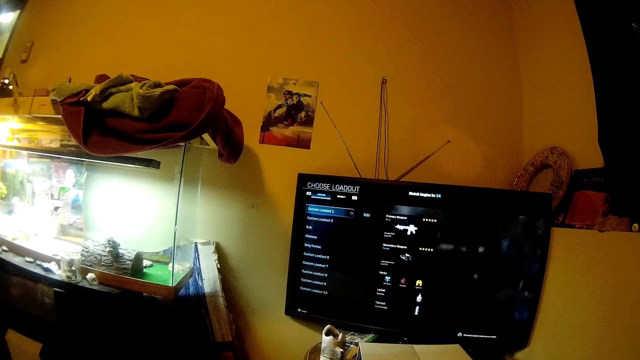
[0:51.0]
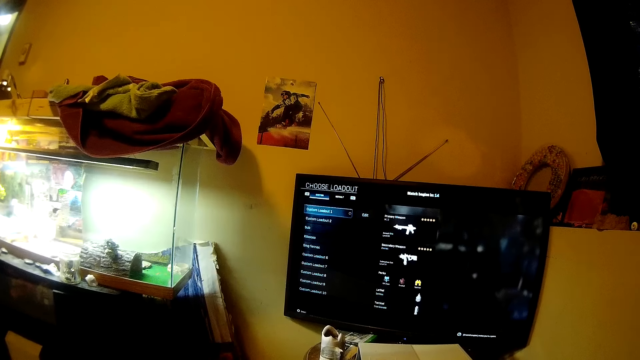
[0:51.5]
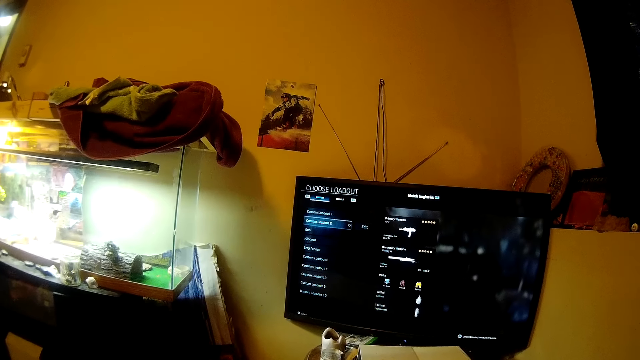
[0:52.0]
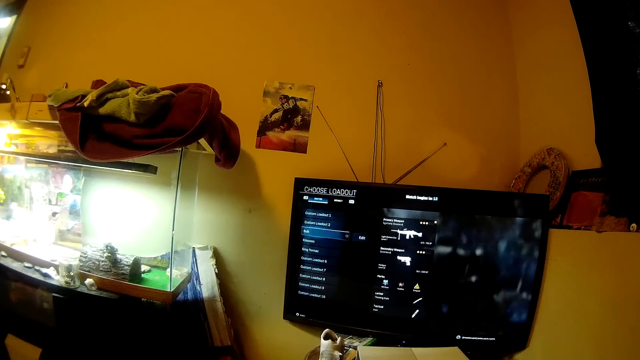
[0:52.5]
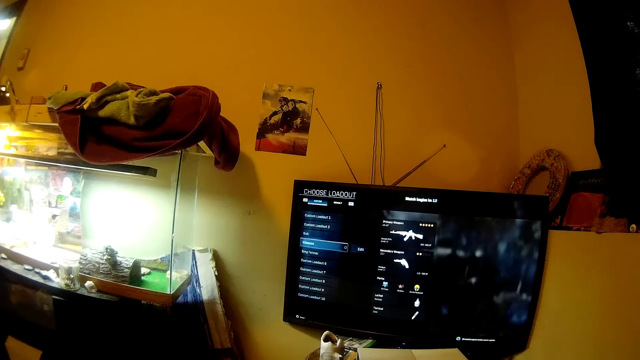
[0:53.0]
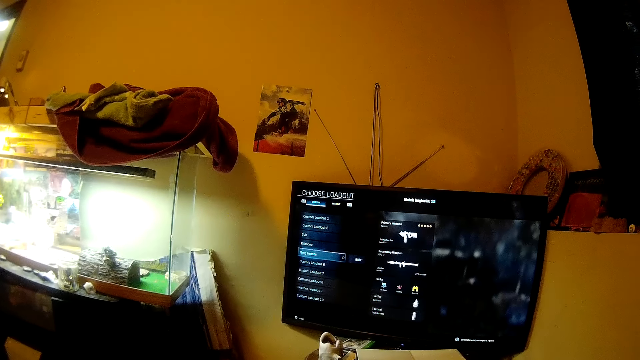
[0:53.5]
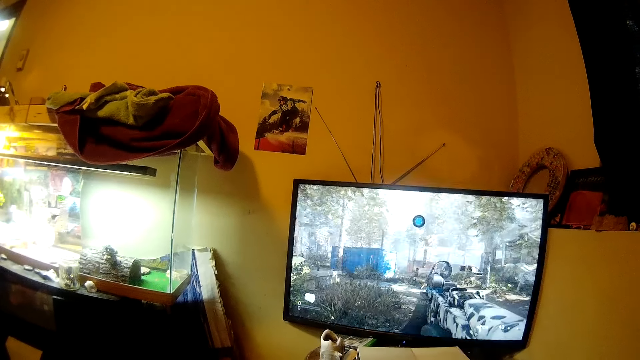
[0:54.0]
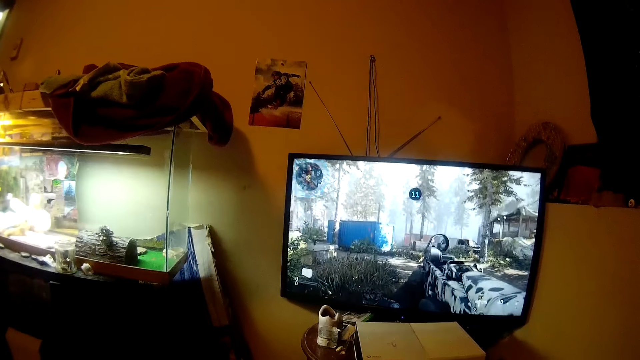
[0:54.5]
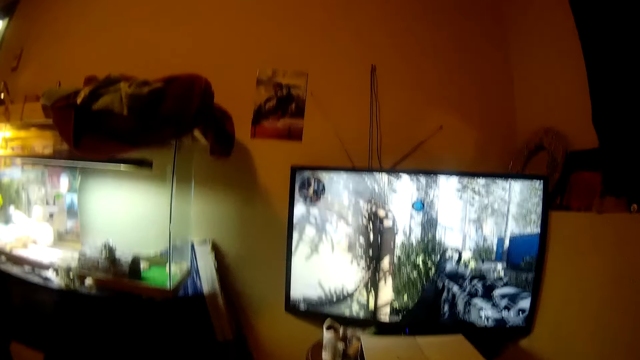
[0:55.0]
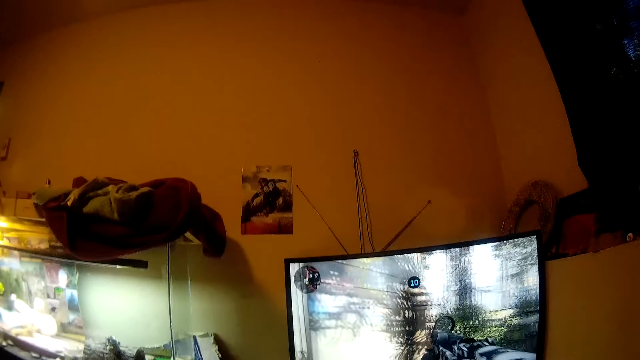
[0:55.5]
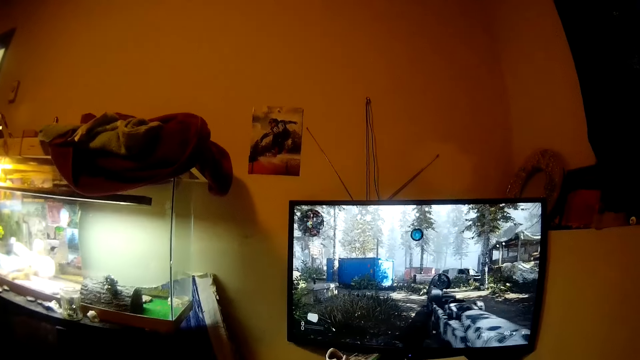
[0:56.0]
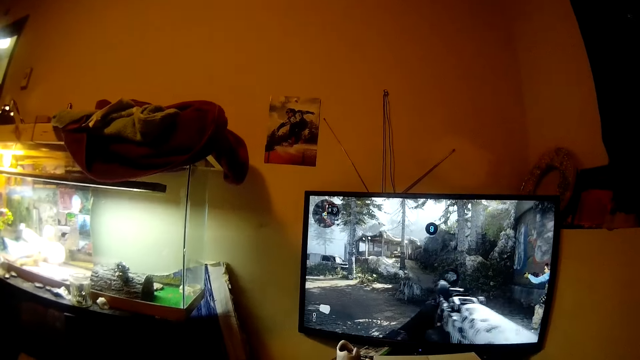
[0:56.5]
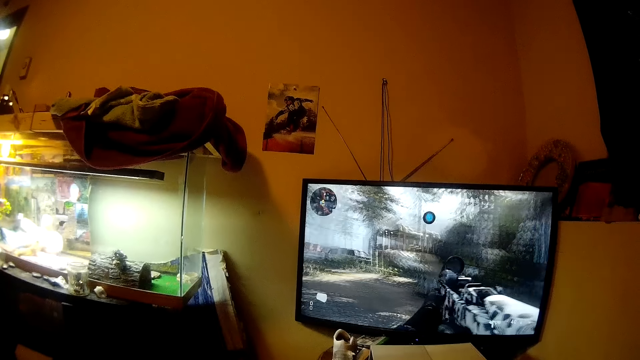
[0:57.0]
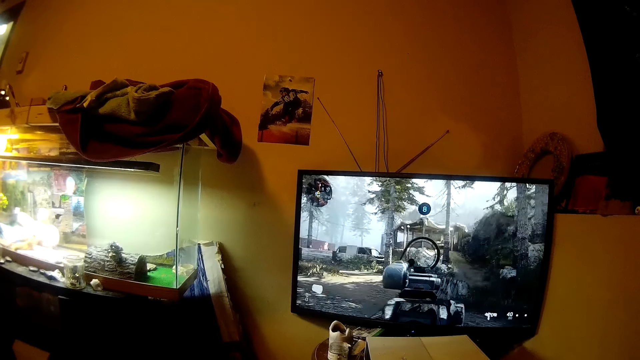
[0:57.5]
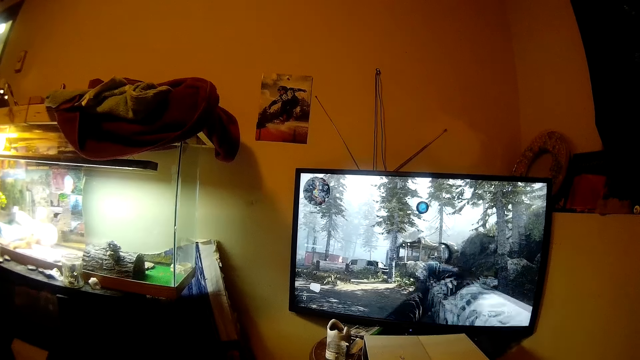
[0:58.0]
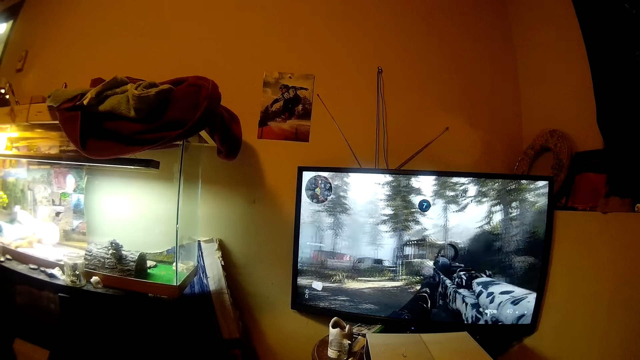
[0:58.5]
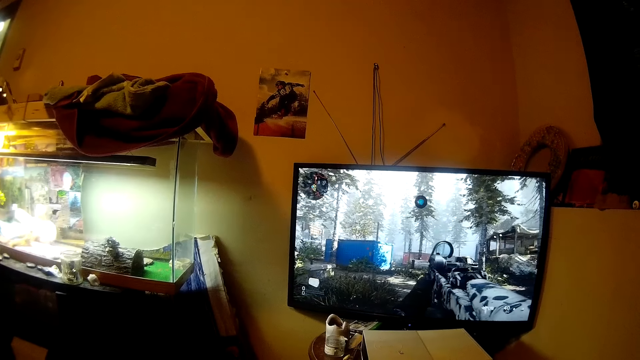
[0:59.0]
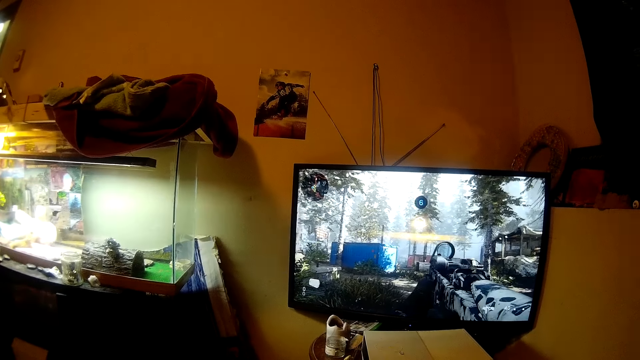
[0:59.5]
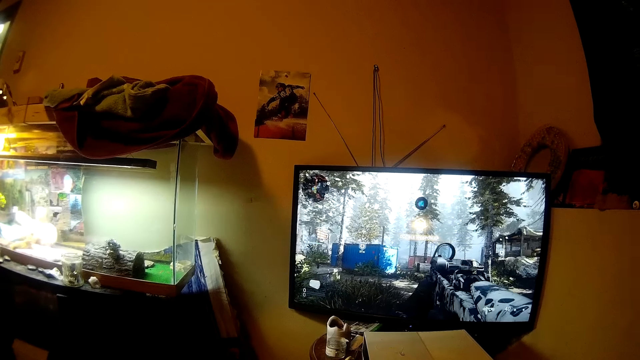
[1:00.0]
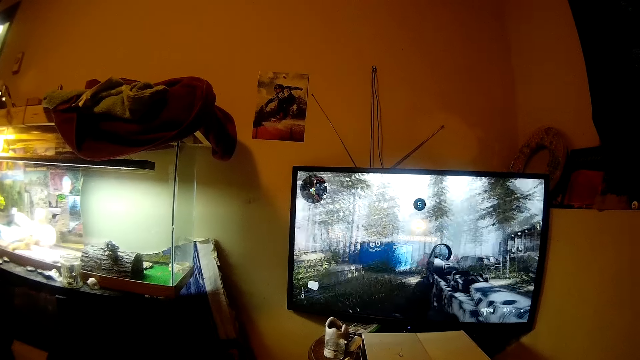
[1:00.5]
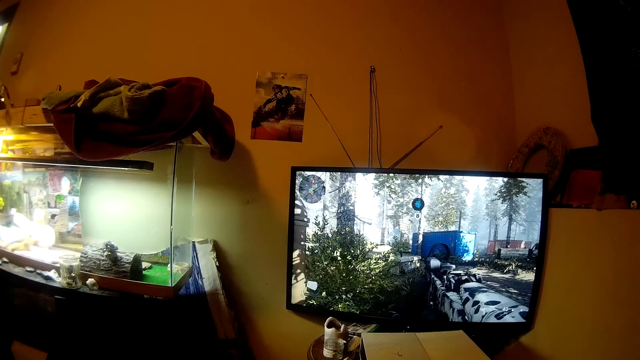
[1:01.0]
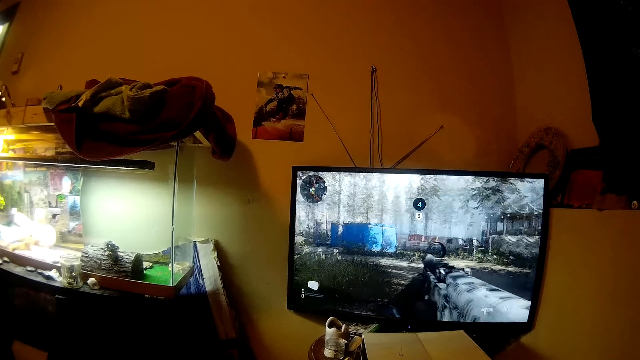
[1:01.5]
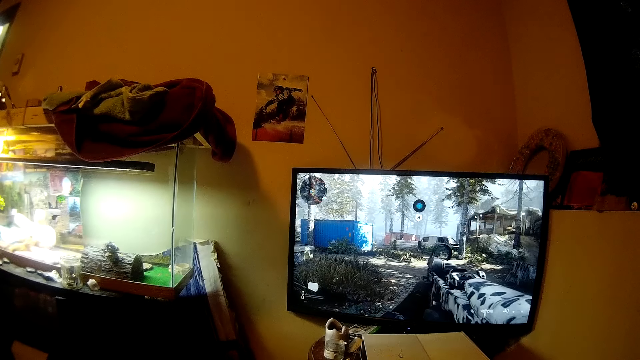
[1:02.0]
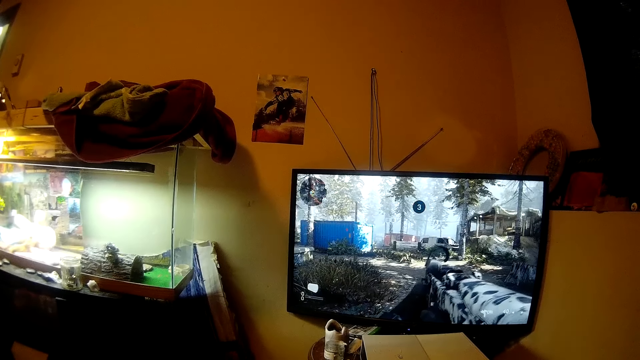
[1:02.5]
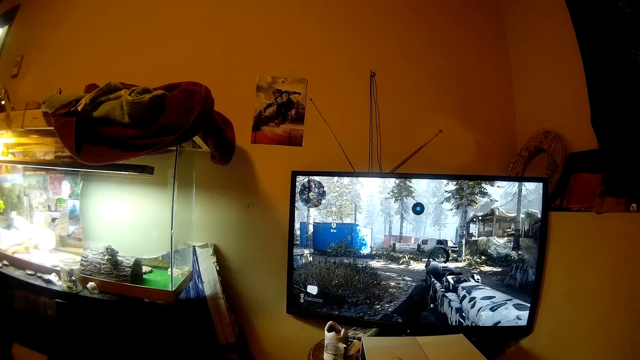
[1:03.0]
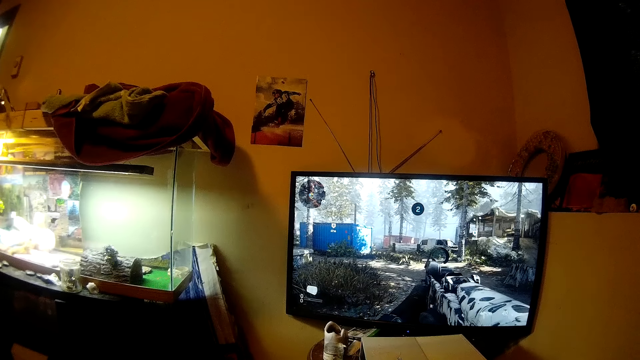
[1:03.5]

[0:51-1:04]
The camera wearer looks at the TV. They set up the game on the TV. They talk. They play the game.

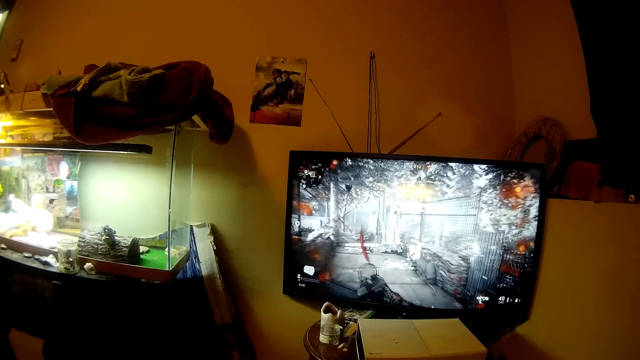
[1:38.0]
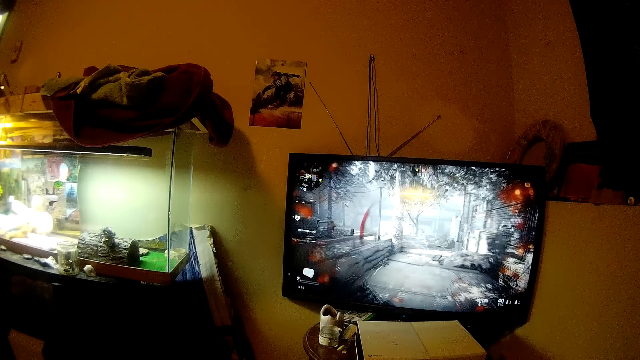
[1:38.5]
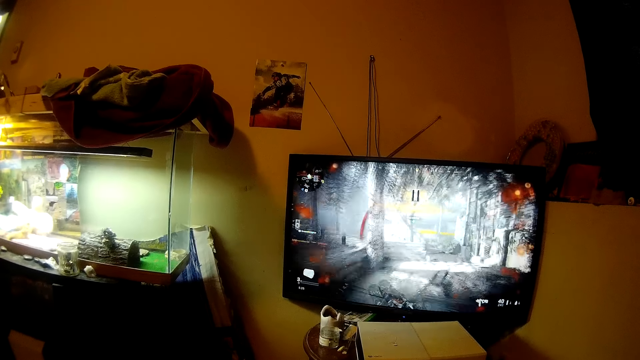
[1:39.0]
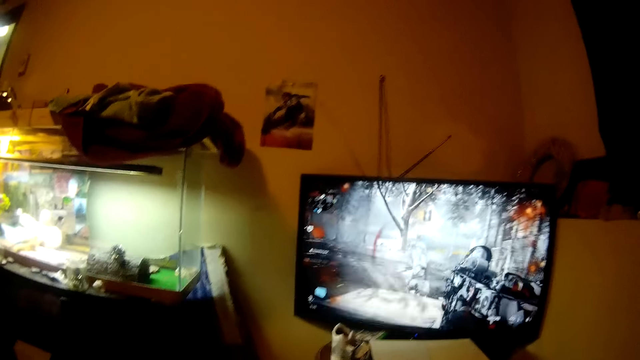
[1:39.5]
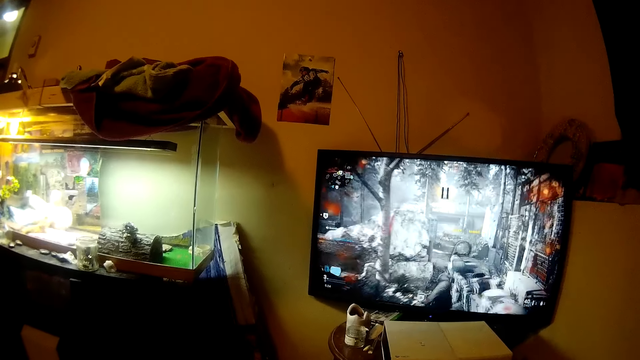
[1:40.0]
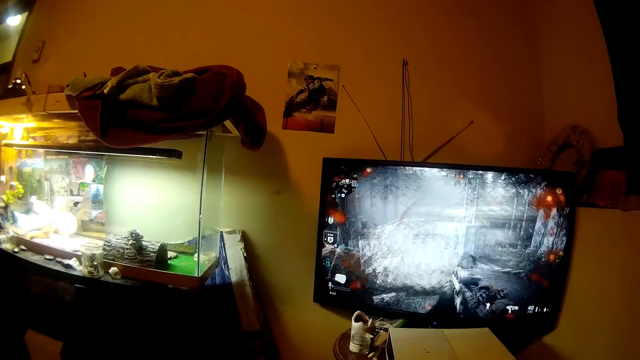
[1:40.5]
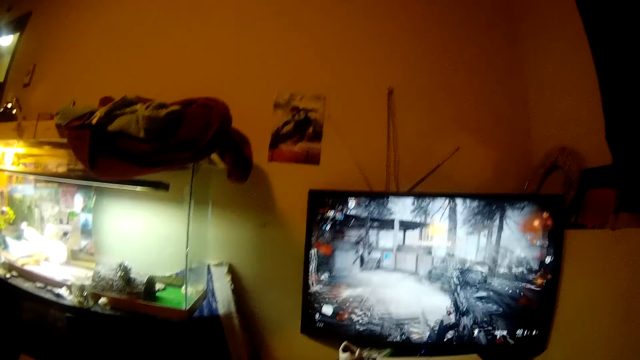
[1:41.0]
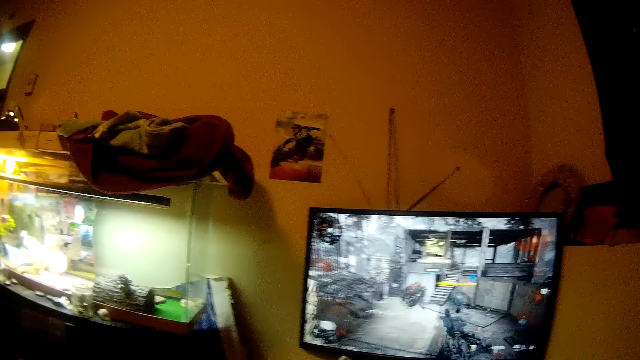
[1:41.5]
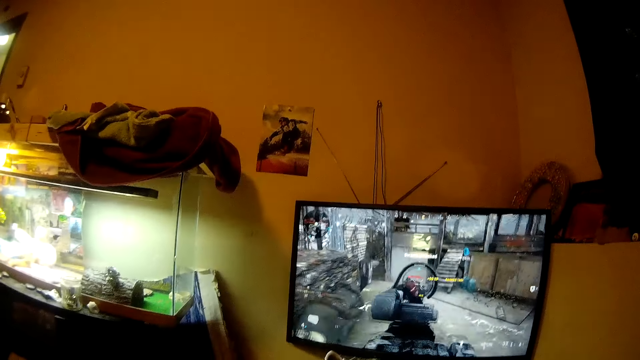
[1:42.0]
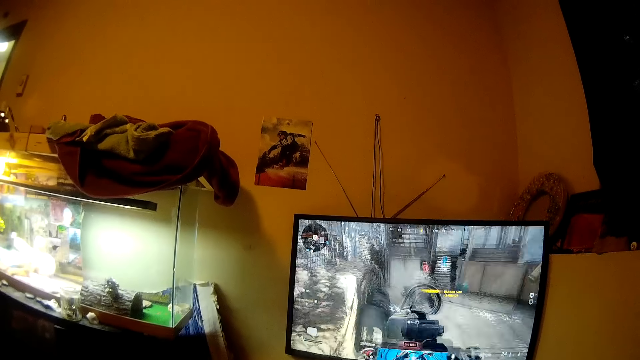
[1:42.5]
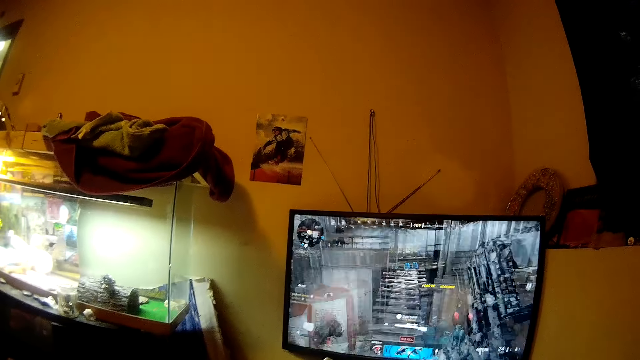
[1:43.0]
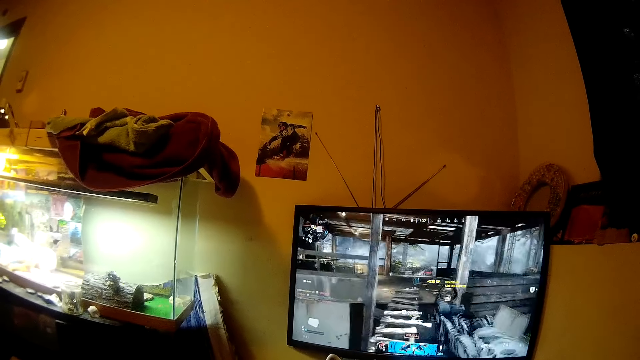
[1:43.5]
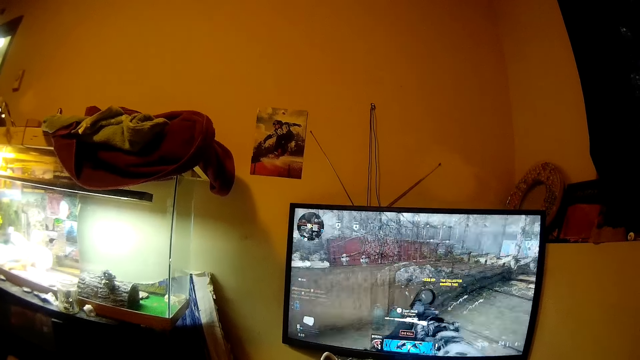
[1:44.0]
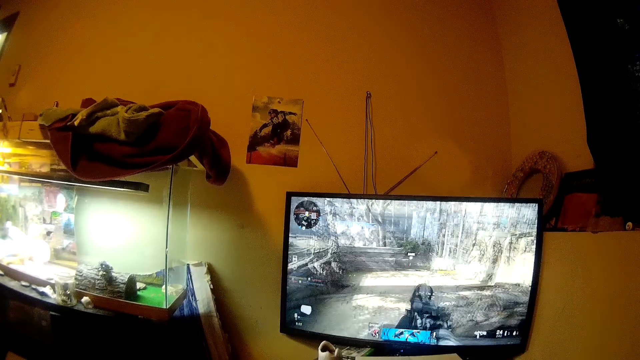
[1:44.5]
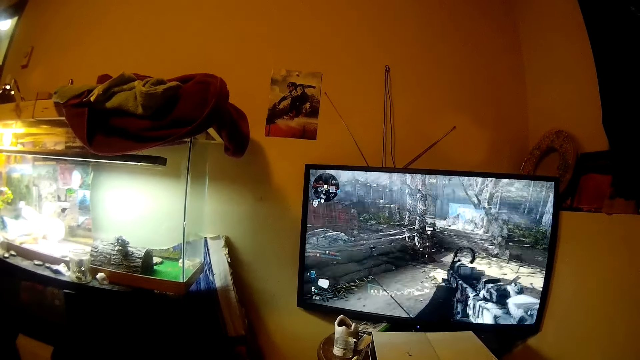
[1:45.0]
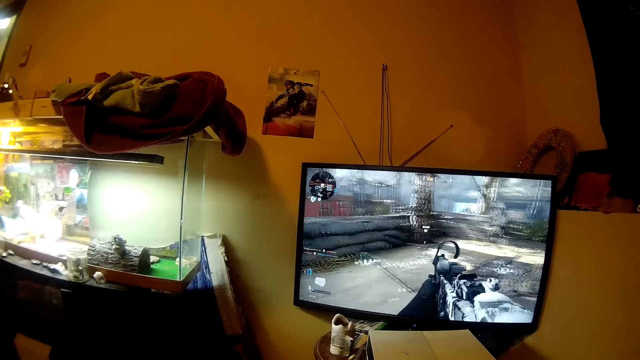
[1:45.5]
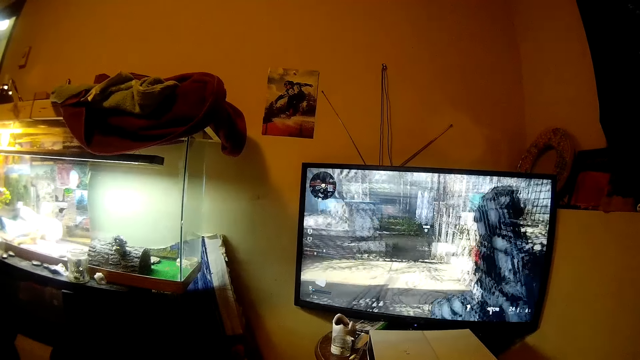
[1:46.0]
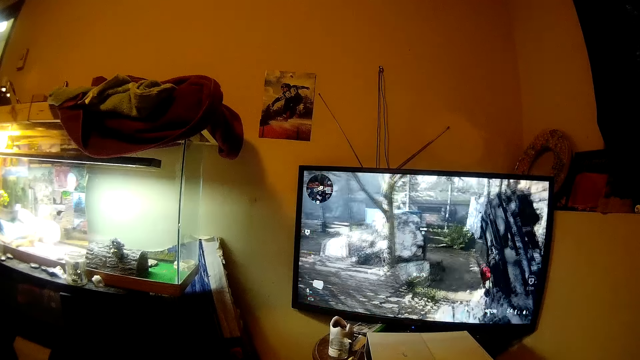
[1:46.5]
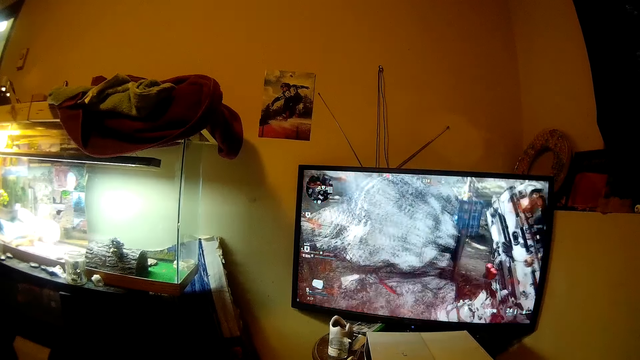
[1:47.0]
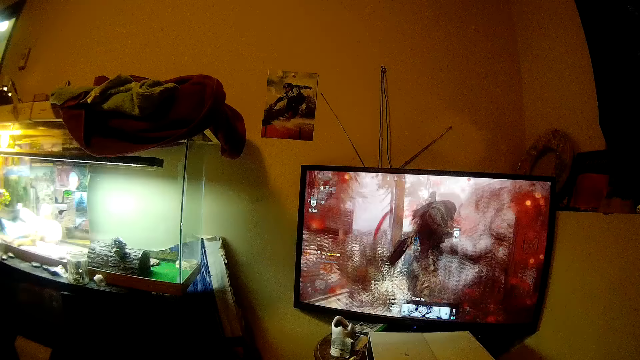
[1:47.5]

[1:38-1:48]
The camera wearer talks.
